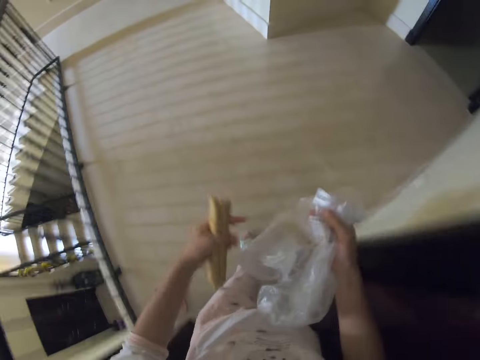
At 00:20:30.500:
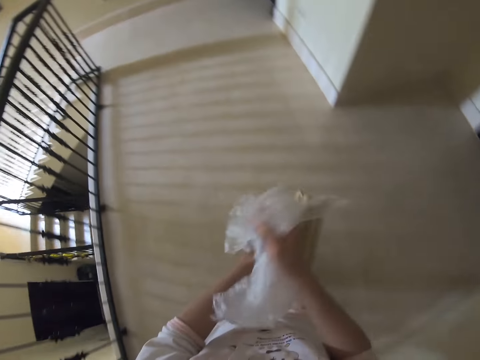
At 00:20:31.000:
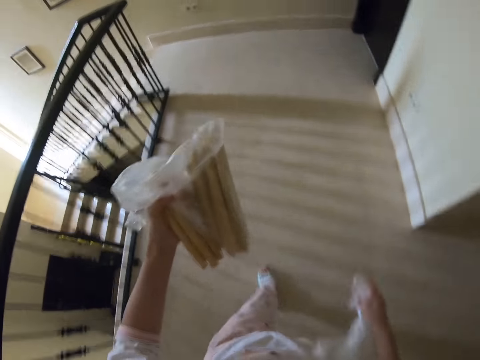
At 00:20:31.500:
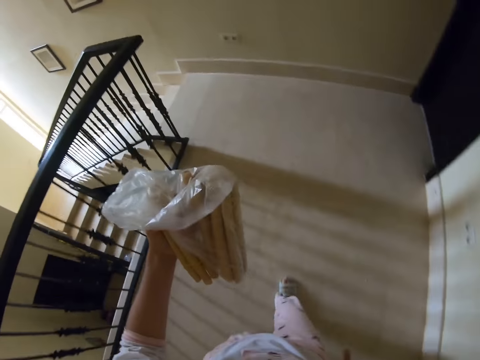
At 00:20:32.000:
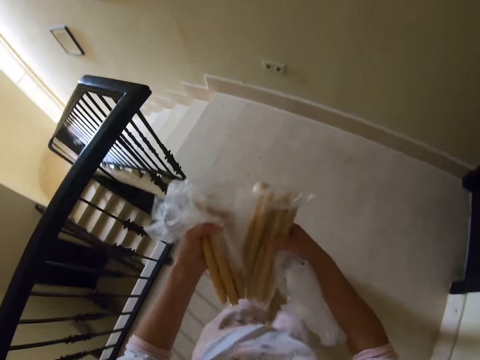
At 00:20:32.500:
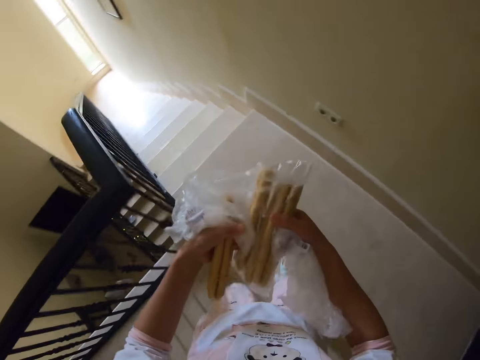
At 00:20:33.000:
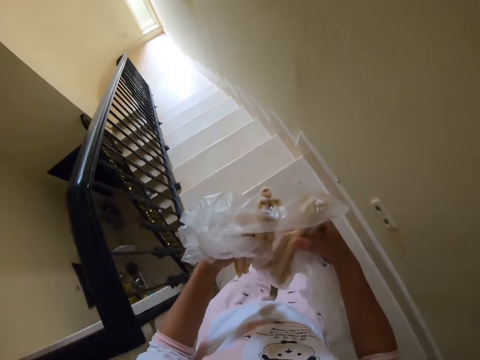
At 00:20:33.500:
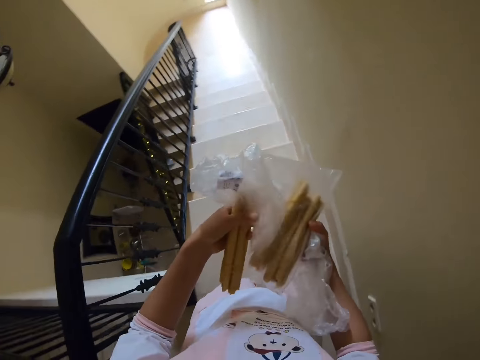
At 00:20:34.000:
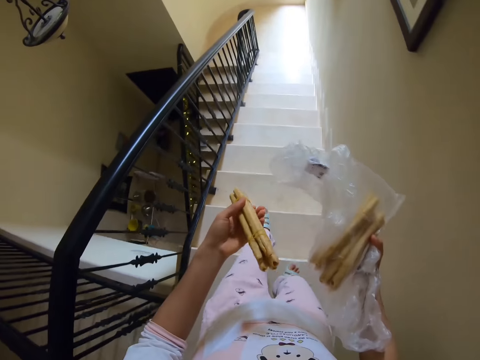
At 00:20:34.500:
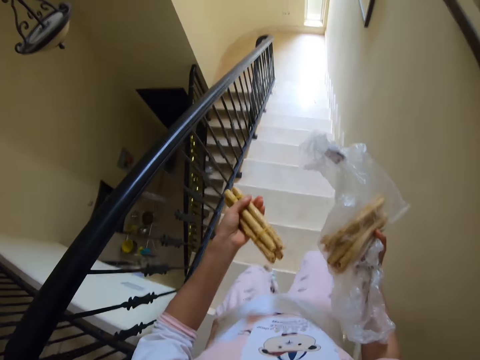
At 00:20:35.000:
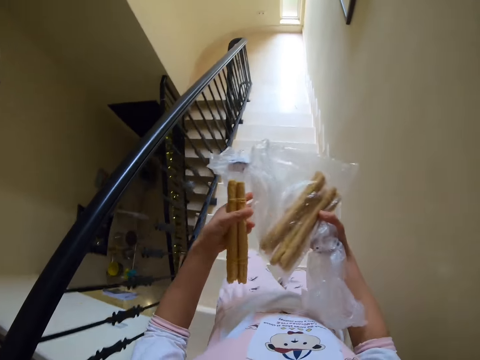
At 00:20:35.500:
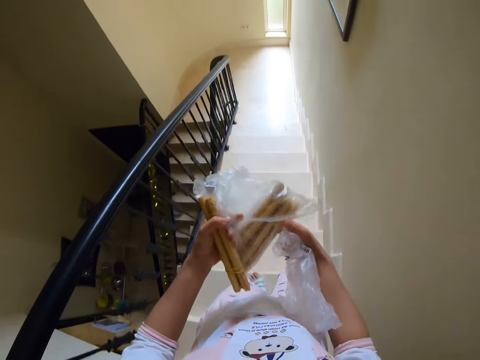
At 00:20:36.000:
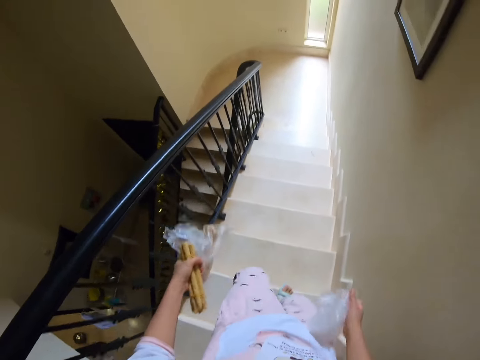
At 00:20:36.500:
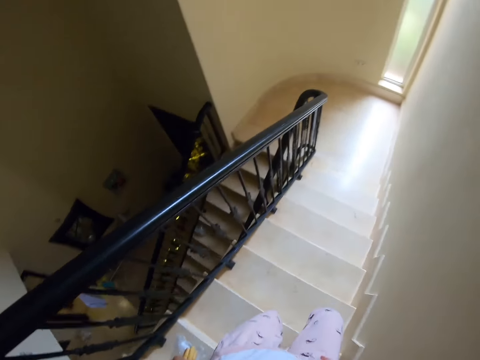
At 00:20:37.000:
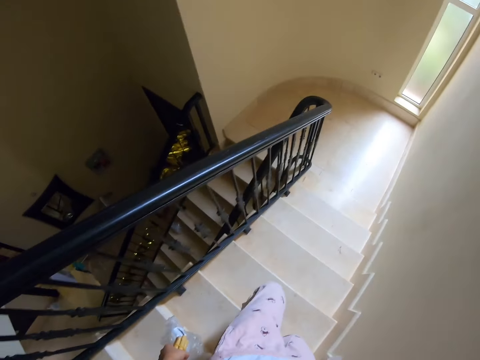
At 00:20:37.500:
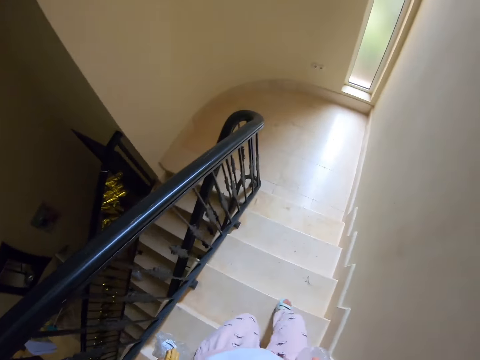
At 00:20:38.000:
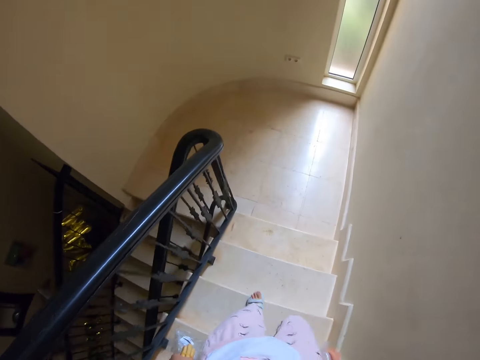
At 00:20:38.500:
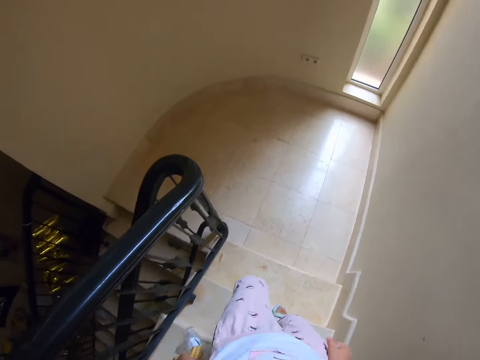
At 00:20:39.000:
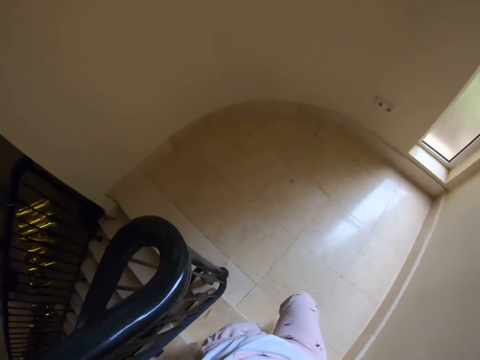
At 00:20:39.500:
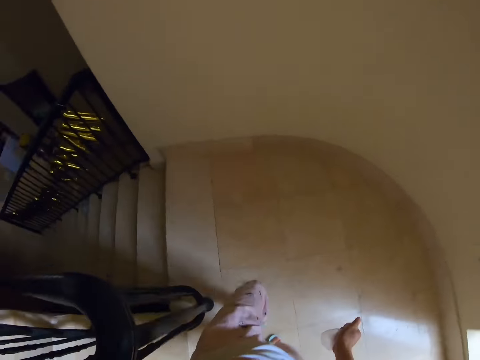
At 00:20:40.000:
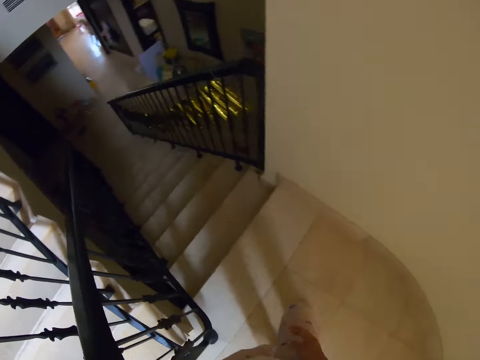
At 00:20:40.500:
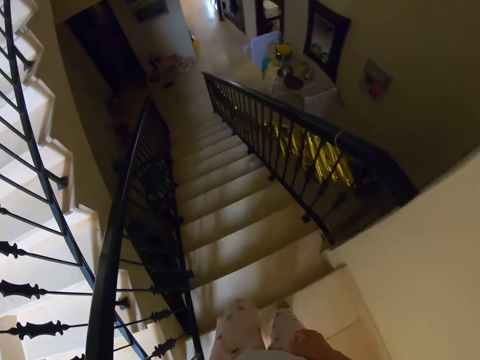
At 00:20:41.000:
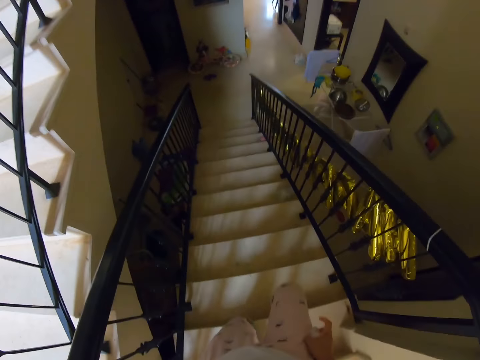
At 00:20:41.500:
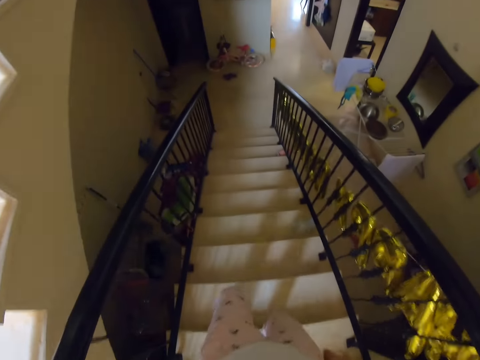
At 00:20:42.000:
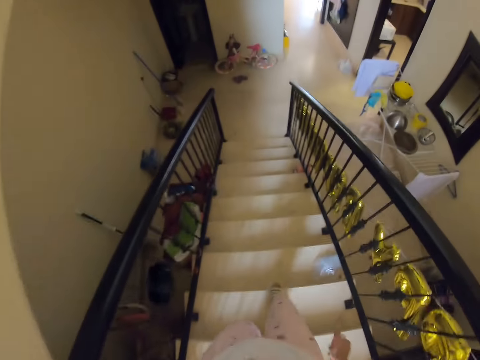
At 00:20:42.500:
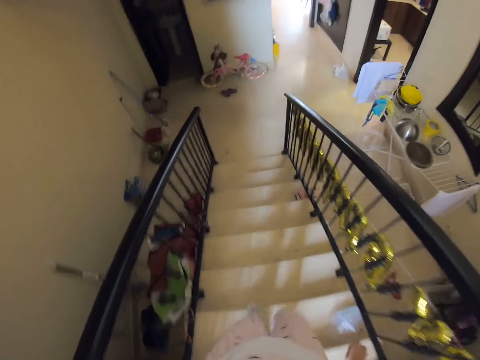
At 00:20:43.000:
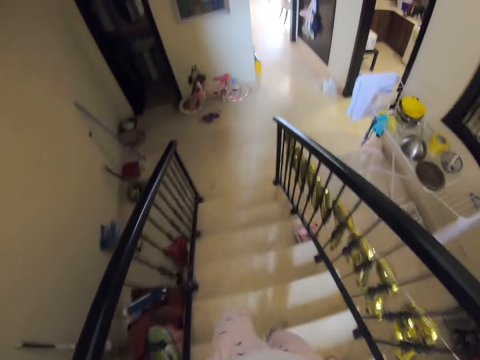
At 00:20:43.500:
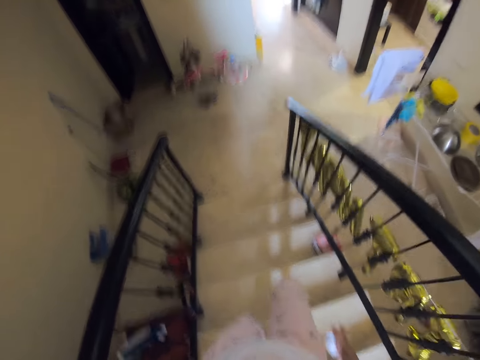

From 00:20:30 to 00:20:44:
The camera wearer walks out of the room. They fold the papers. They look at something. They walk down the stairs.

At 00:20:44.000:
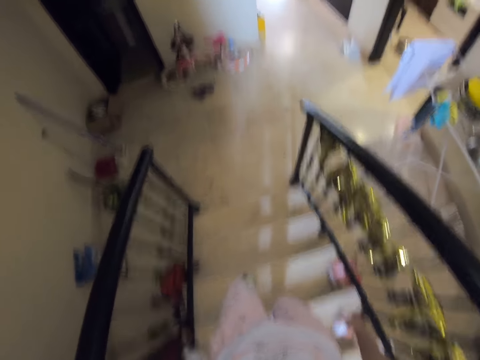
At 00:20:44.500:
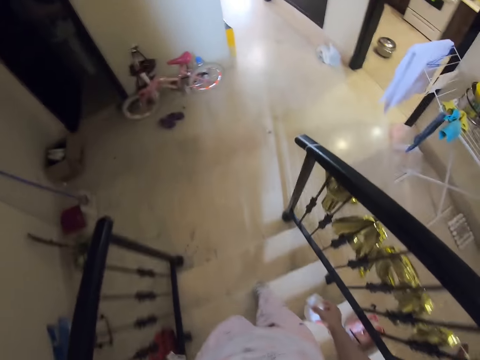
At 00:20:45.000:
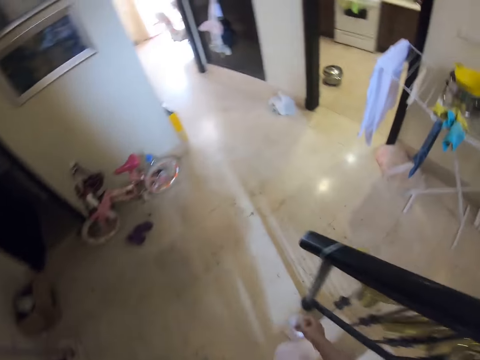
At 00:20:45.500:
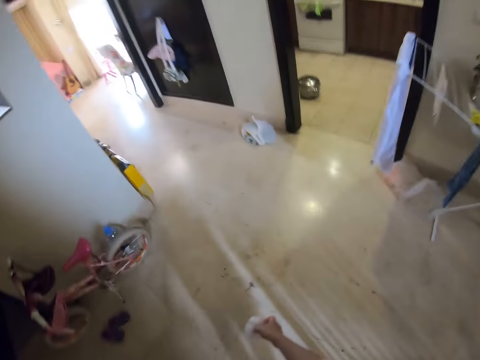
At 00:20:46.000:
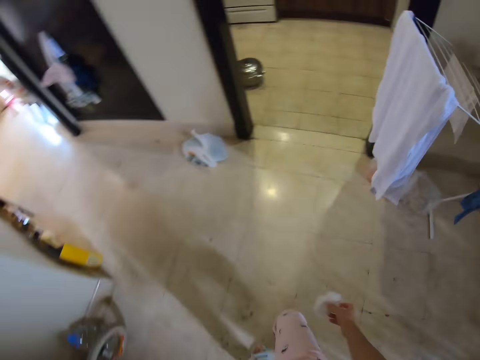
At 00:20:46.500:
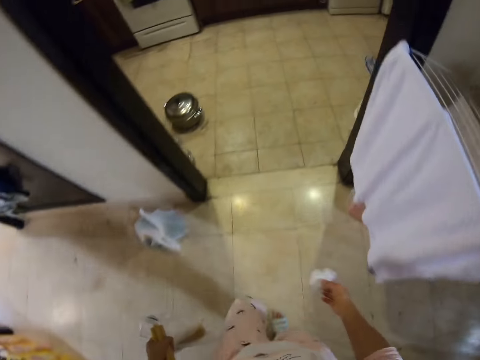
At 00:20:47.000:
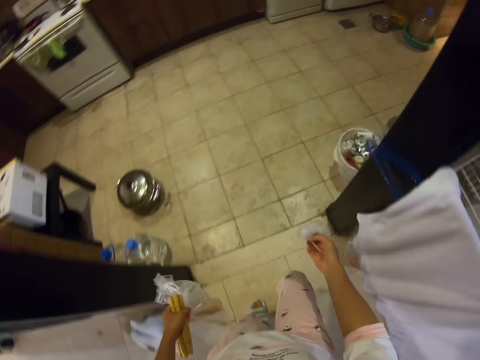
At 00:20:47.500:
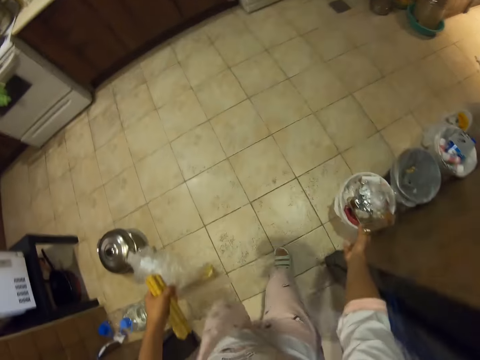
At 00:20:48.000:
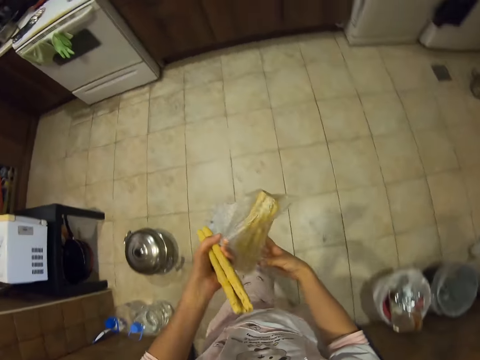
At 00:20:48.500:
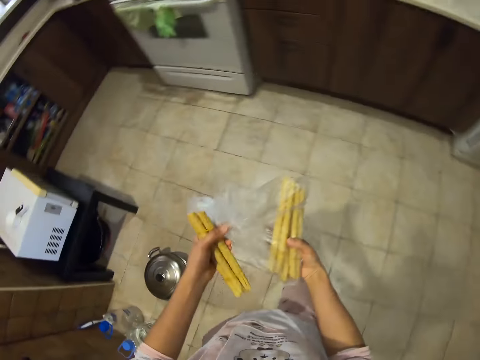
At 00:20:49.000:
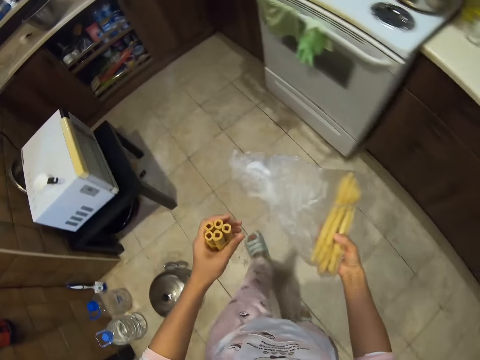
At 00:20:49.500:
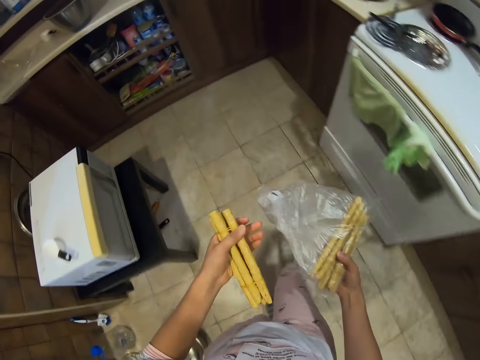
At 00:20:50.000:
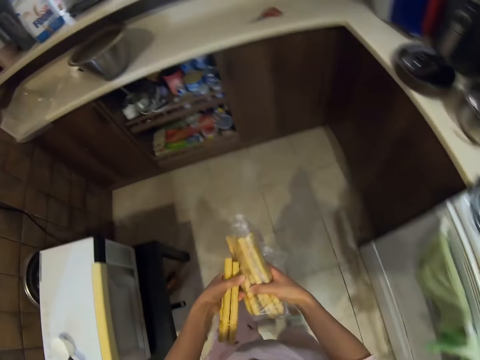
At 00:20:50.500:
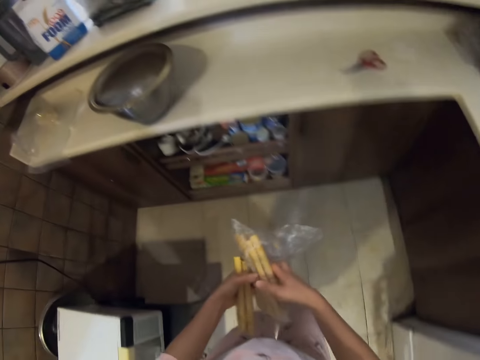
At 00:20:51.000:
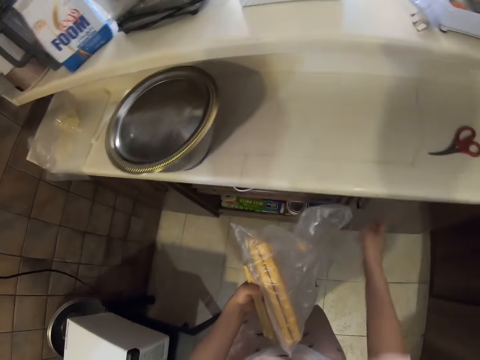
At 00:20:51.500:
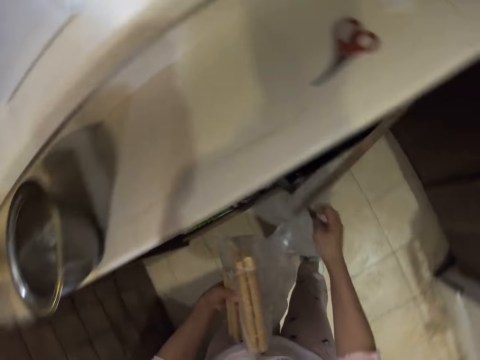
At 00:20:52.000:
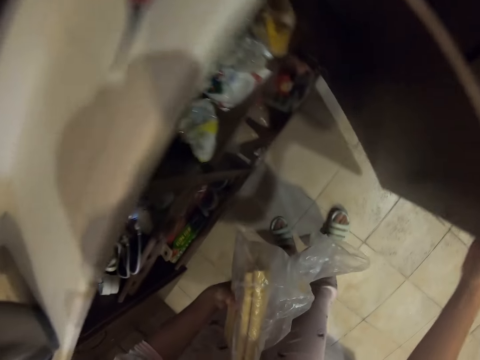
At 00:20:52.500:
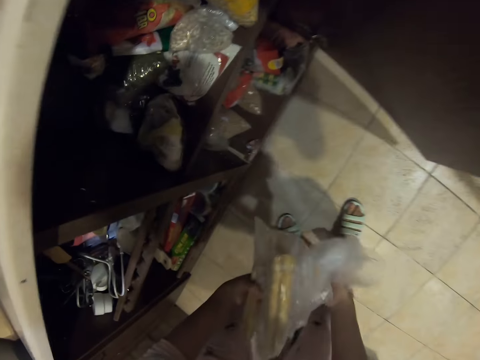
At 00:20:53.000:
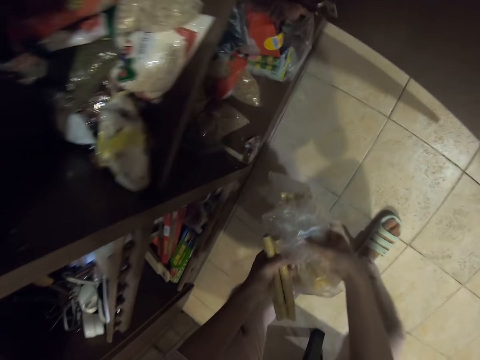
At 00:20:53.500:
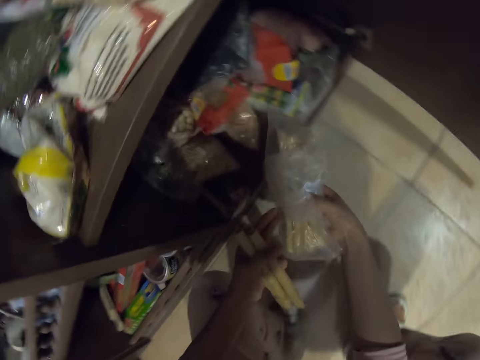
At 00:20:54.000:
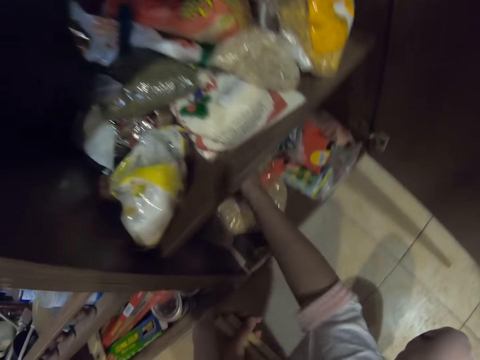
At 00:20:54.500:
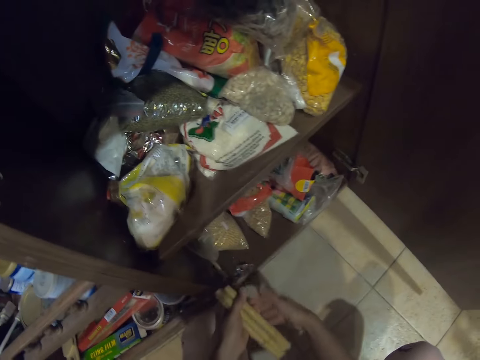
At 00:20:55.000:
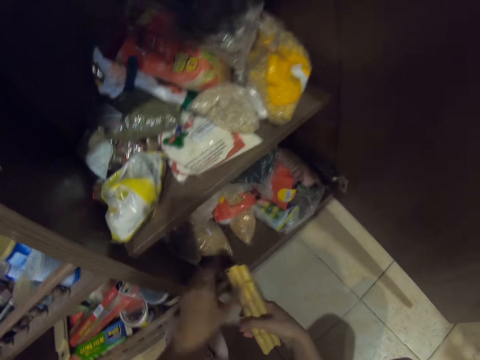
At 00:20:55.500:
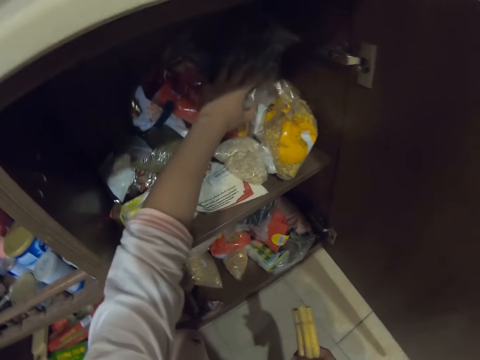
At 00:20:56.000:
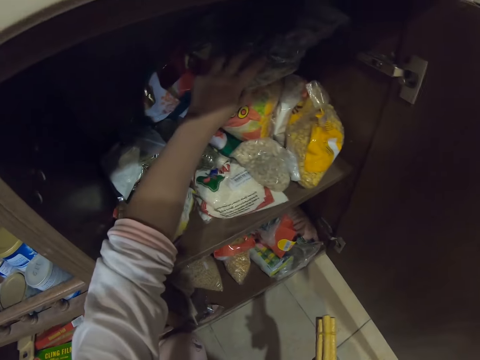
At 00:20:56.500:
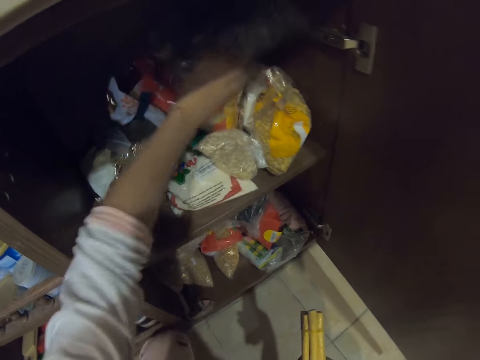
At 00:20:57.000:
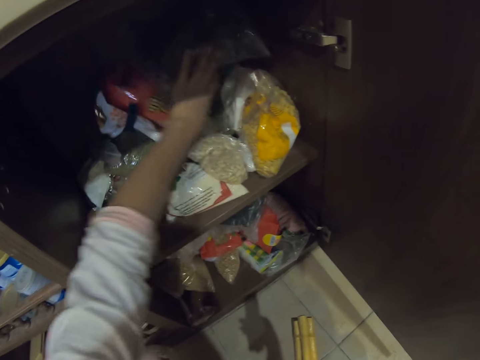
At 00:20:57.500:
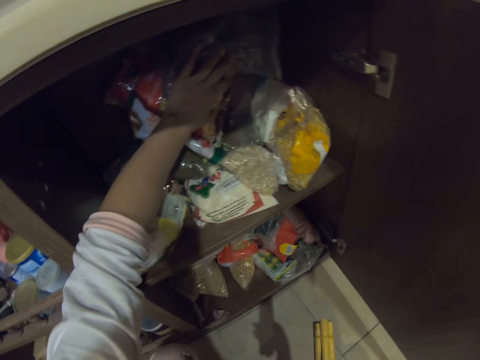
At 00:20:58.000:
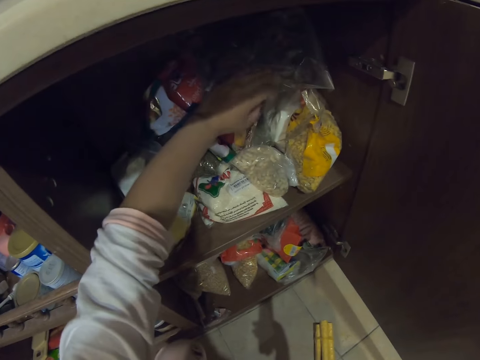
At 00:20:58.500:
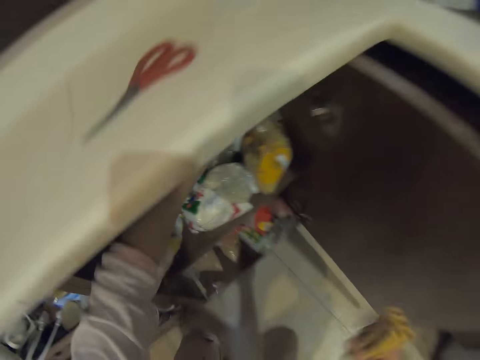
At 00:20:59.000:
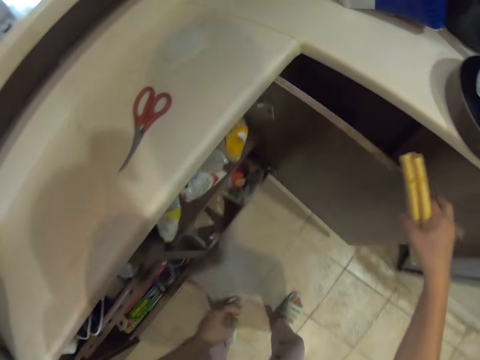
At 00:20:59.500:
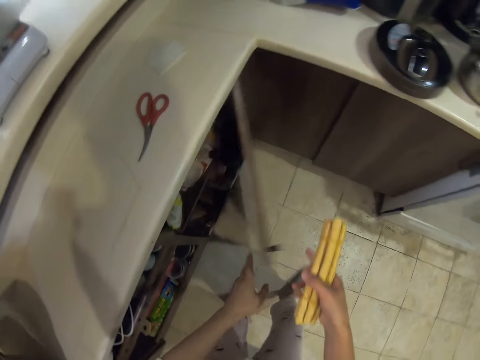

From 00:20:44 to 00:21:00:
The camera wearer walks in the kitchen. They throw the trash in the trash bin. They walk around. They hold something in one hand. They open a kitchen cabinet or drawer. They put something in the cabinet or drawer. They touch a bag and move the bag.
